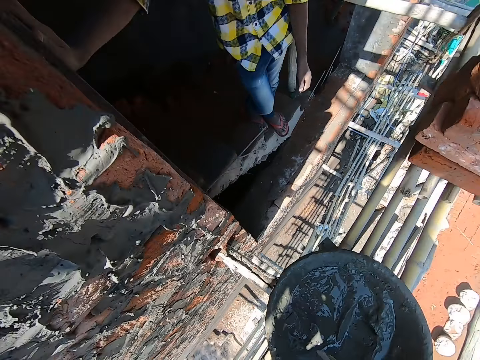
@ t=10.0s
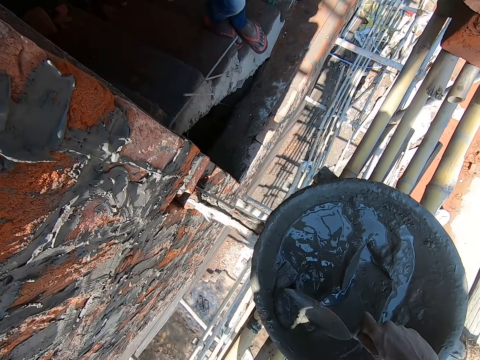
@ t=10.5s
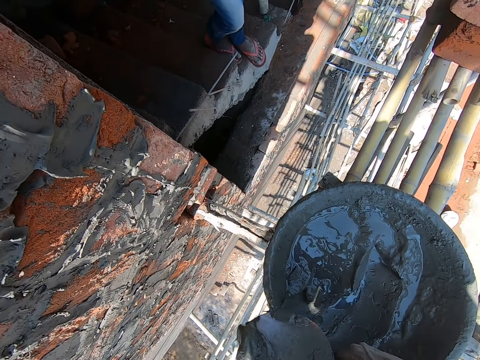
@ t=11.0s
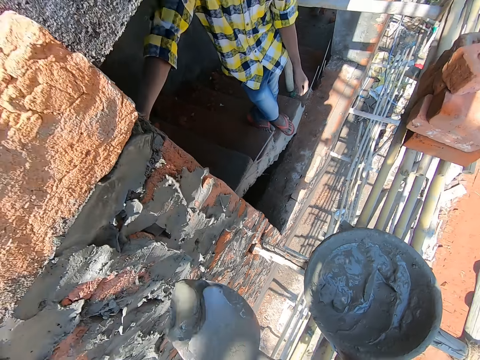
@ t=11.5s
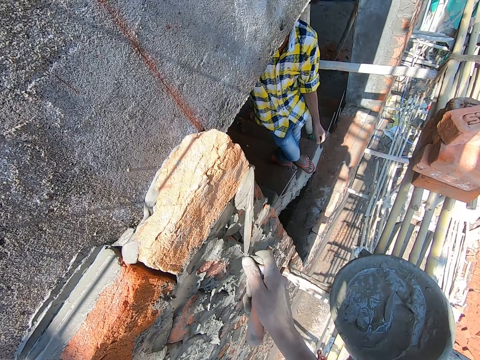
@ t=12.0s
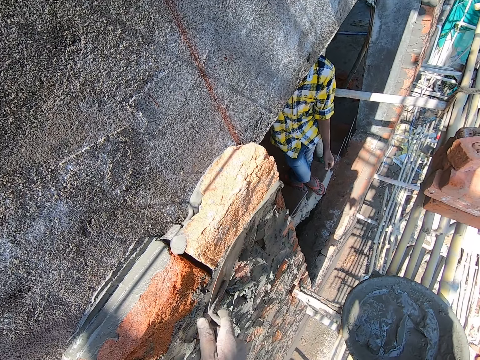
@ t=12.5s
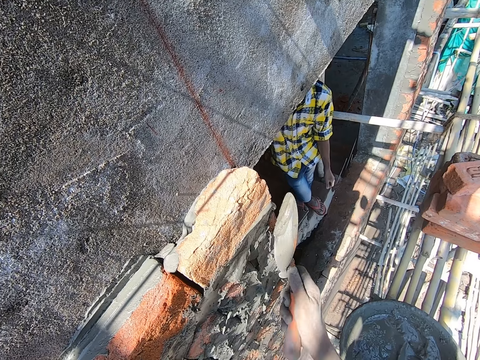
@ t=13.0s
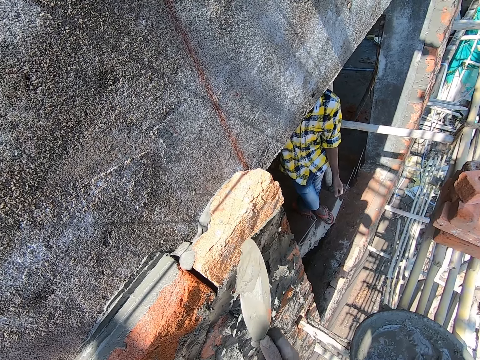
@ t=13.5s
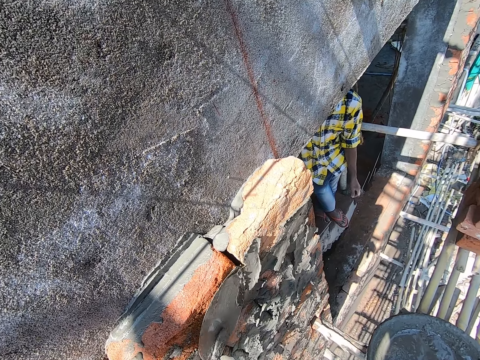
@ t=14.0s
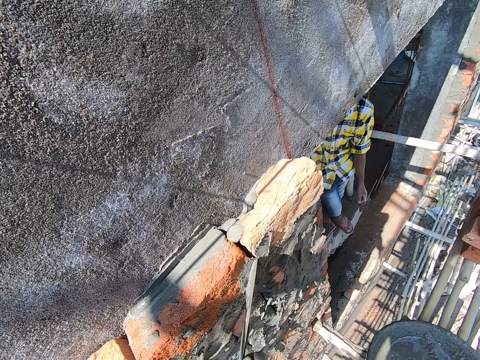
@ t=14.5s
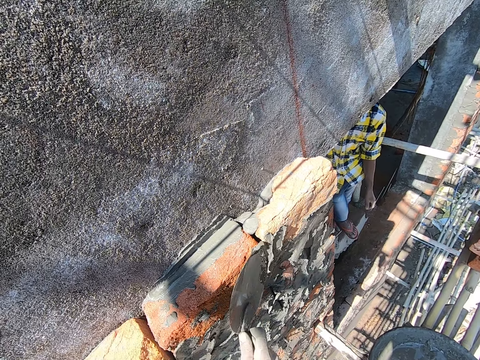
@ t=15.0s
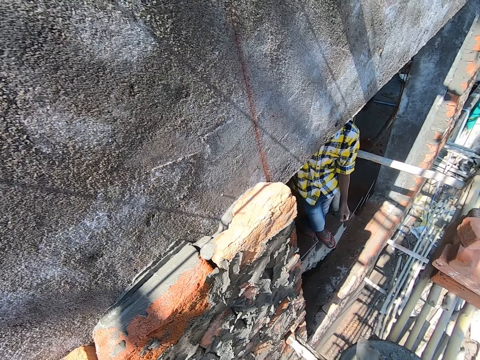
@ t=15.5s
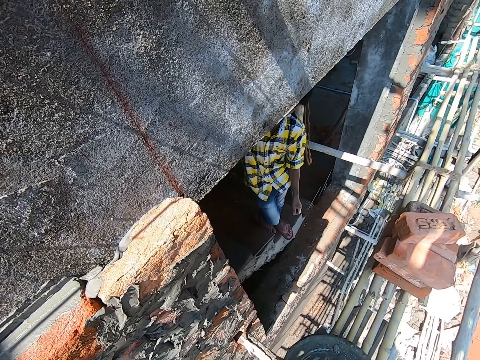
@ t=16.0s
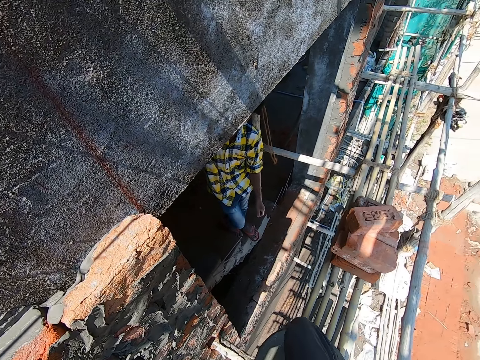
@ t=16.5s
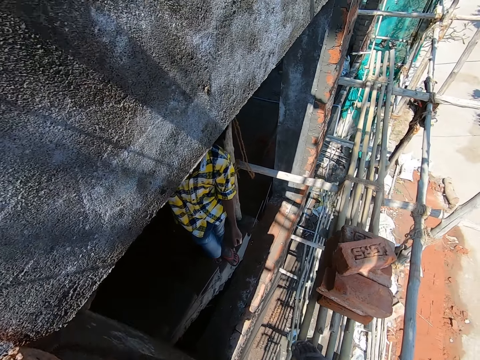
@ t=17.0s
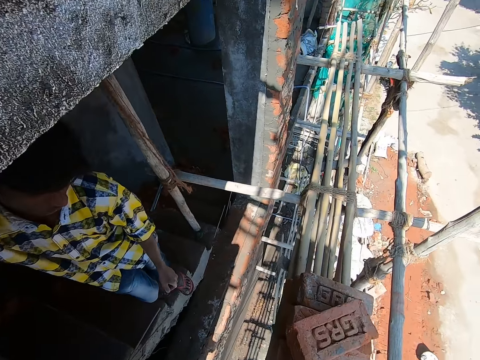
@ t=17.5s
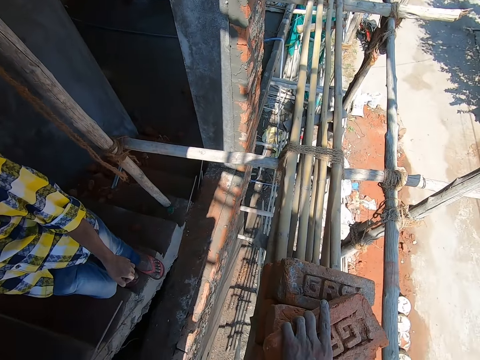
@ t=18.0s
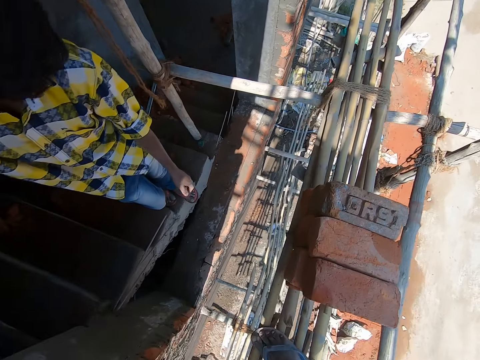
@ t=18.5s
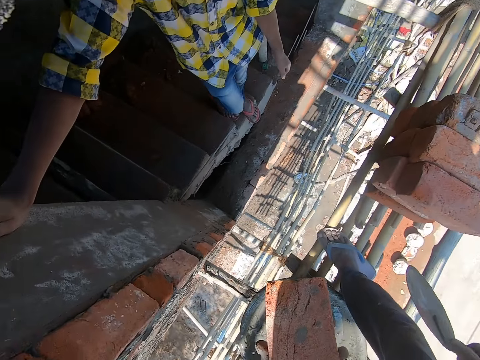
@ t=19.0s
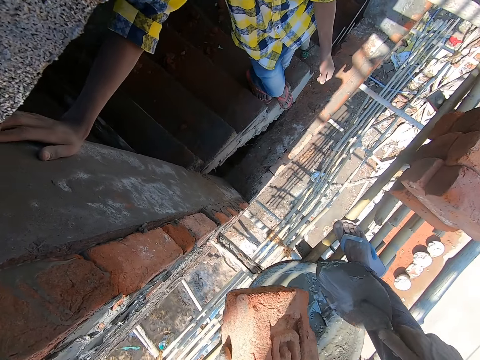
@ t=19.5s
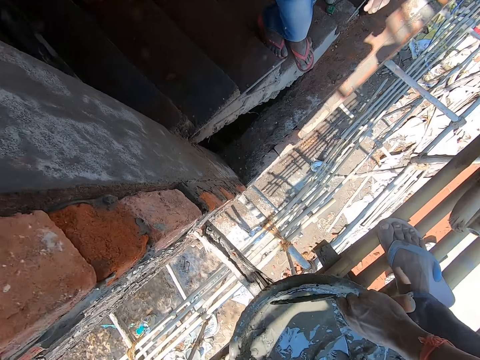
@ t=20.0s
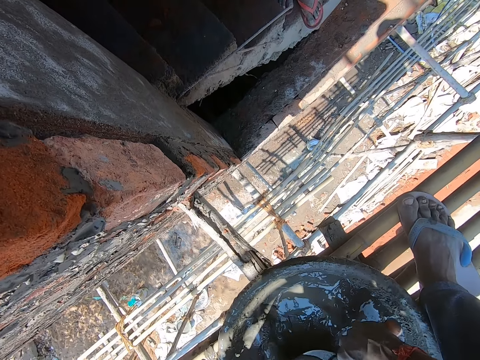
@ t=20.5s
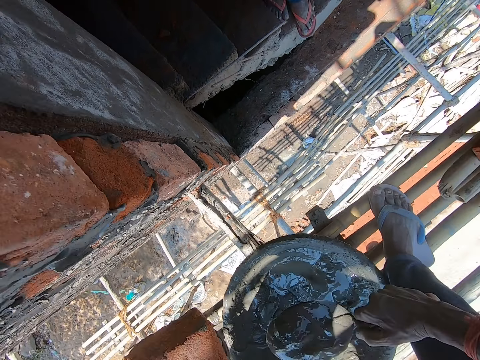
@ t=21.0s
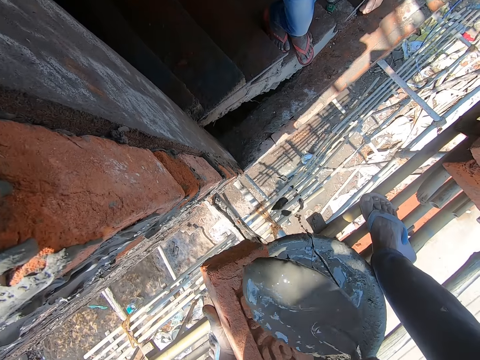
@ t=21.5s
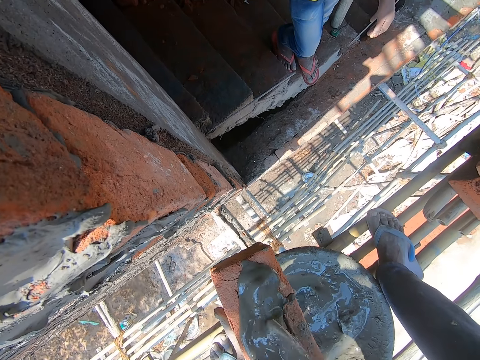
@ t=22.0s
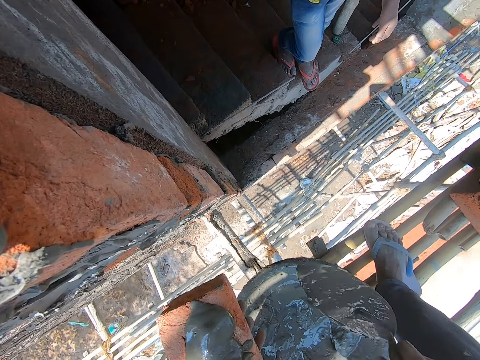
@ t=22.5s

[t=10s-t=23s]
The camera wearer scoops concrete in the basin with a trowel. They stand up. They plaster the wall with the trowel of concrete. They turn. They scoop concrete in the basin. They interact with a person. They take a brick on the ladder. They move. They hold the brick well. They scoop concrete in the basin with the trowel. They spread the concrete on the brick.

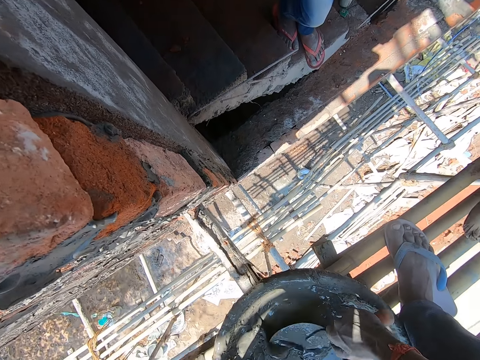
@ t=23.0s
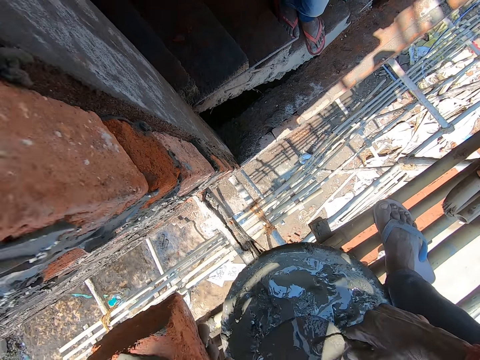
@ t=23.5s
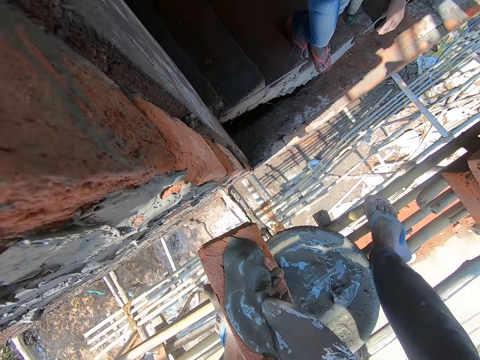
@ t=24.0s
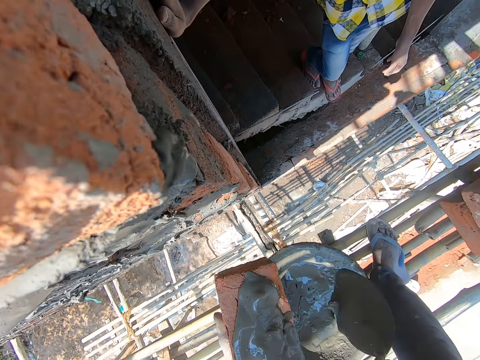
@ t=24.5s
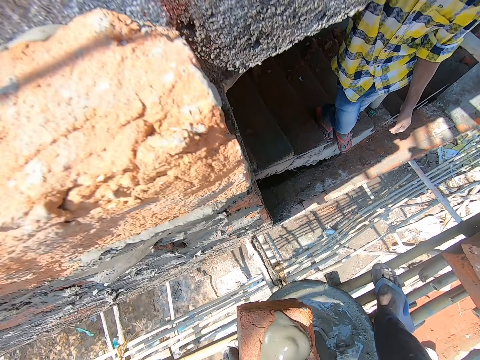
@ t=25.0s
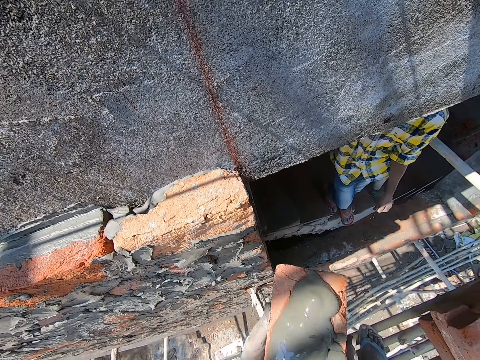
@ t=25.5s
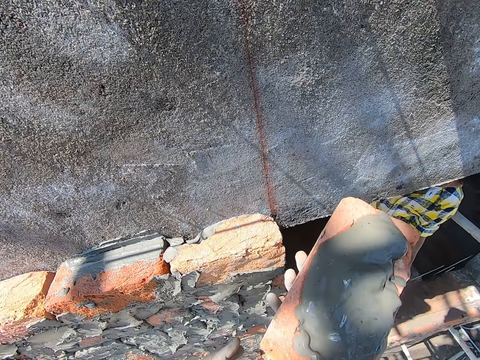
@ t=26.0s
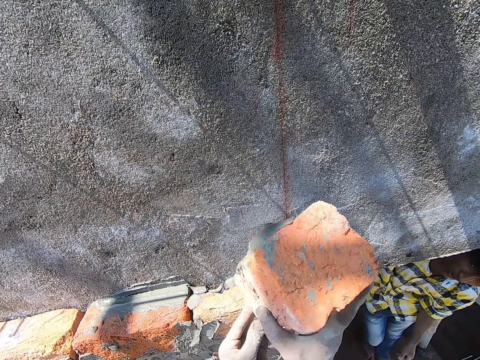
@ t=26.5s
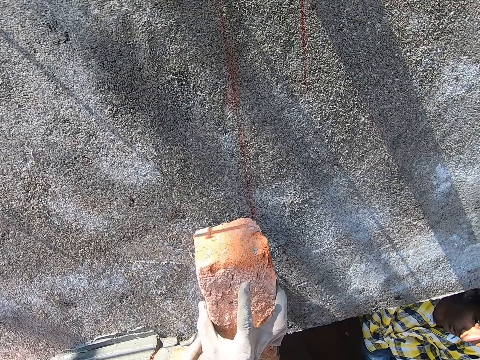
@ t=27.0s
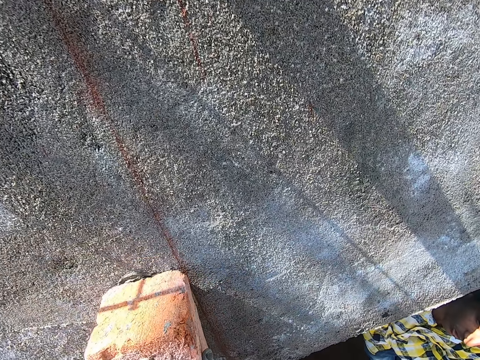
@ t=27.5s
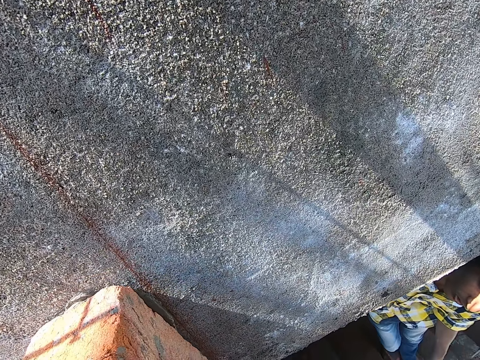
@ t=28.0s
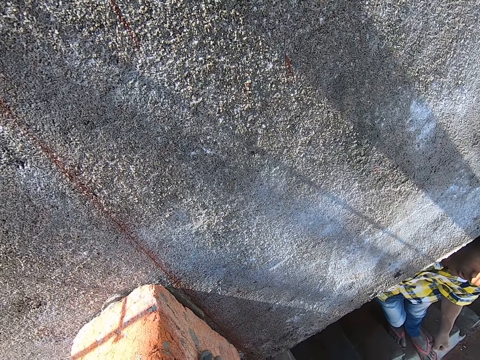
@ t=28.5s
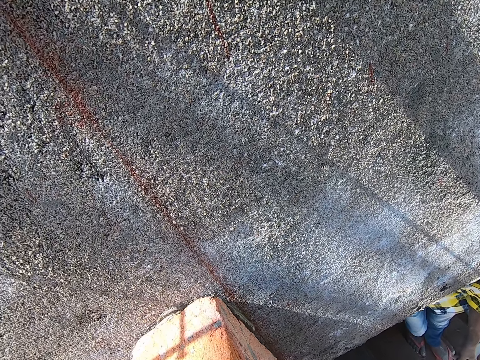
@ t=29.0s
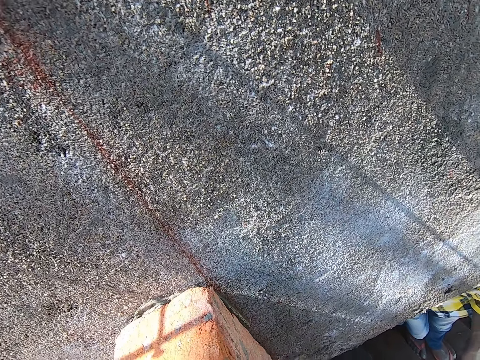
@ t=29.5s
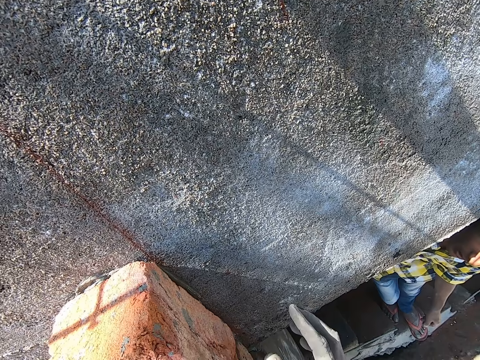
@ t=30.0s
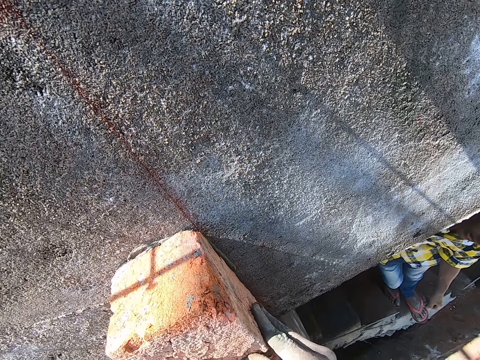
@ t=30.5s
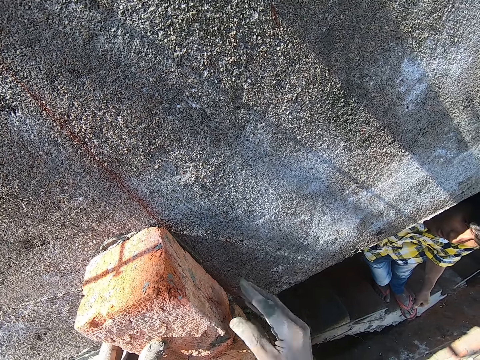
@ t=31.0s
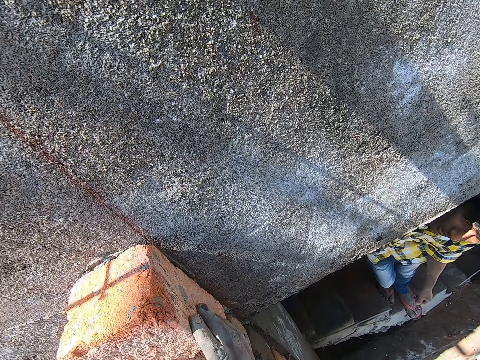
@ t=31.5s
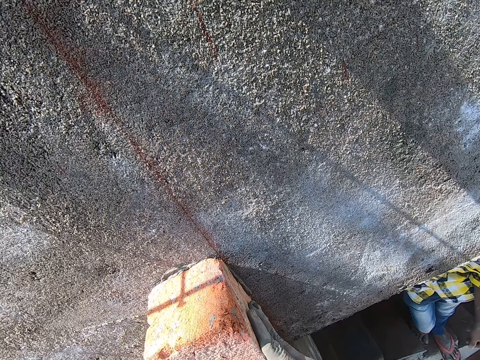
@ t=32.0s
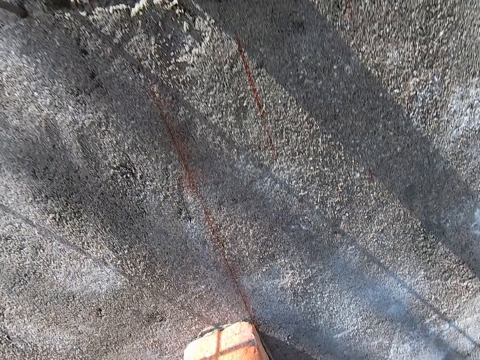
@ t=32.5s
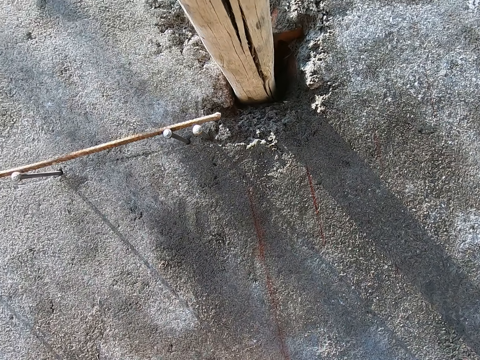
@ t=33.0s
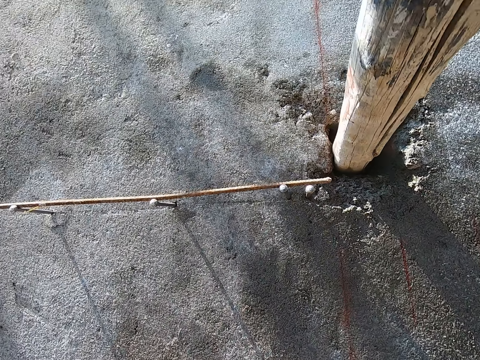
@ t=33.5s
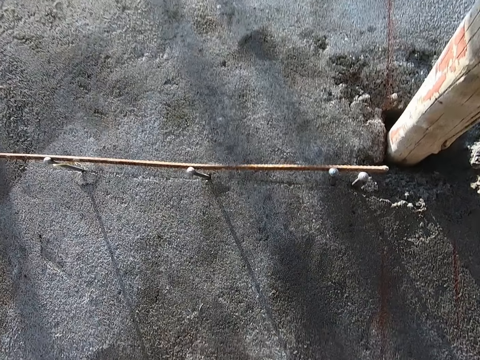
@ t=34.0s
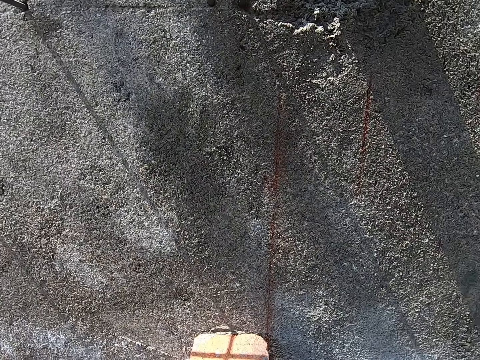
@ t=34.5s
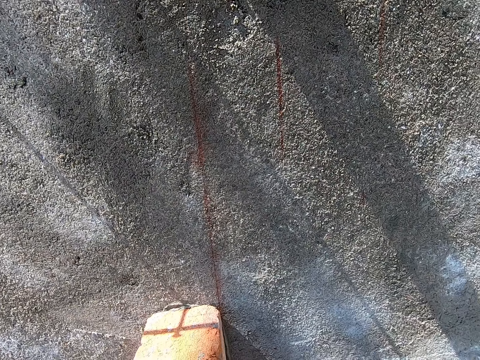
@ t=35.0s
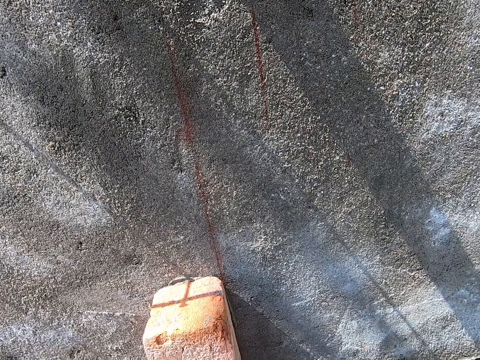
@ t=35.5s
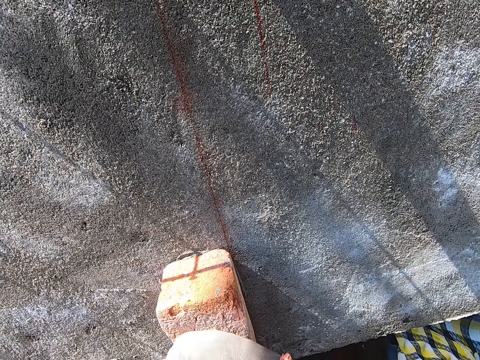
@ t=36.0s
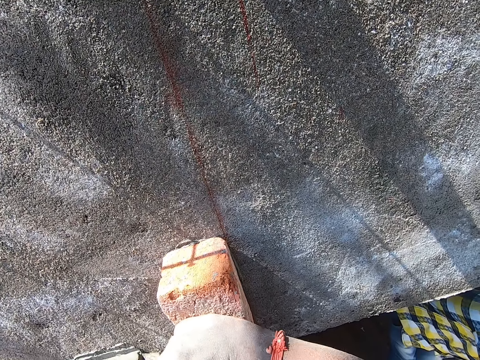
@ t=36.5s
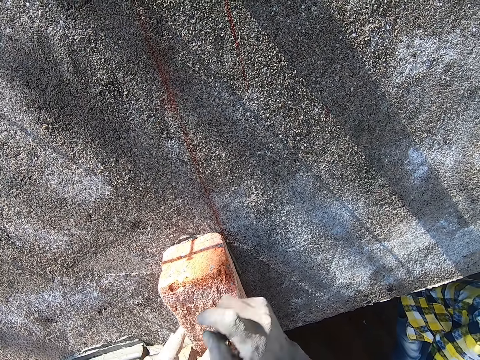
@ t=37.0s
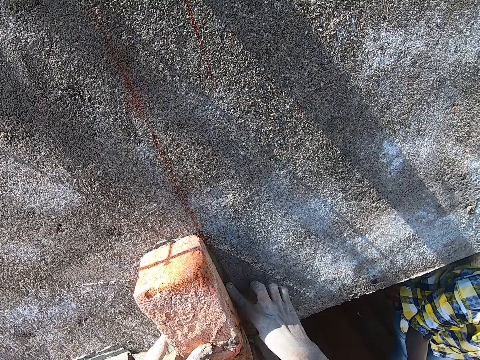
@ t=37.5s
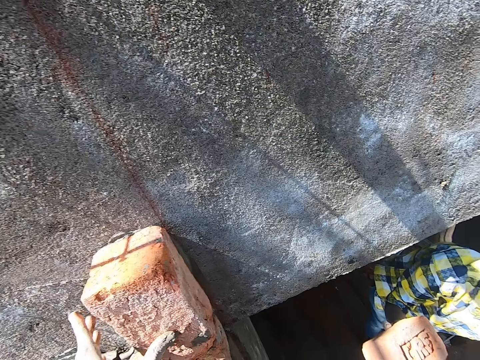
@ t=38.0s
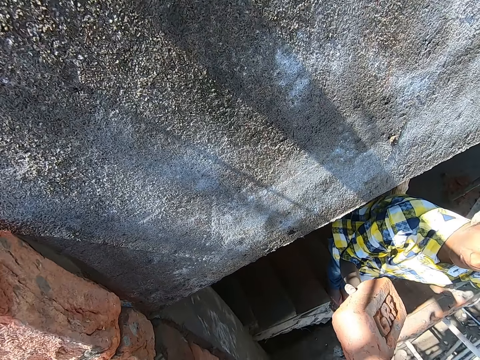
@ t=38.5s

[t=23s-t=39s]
The camera wearer scoops concrete in the basin with a trowel. They spread the concrete on the brick. They put the trowel in the basin. They hold the brick with both hands. They lift the brick with the right hand. They turn the brick with both hands. They build the wall with the brick. They fix the brick on the wall. They look around the wall. They hit the brick on the wall with the hand. They smoothen the concrete on the wall with the right hand.
